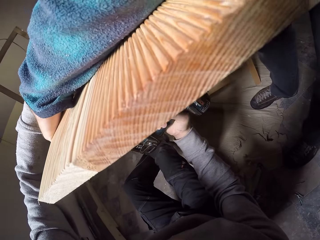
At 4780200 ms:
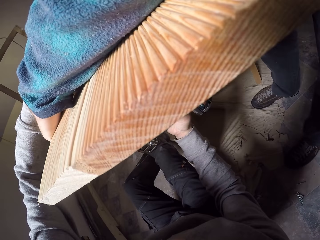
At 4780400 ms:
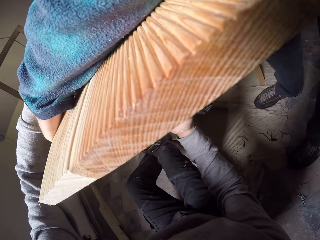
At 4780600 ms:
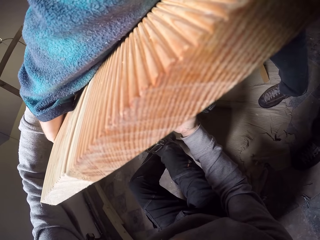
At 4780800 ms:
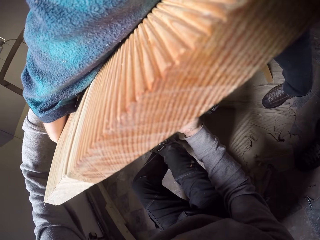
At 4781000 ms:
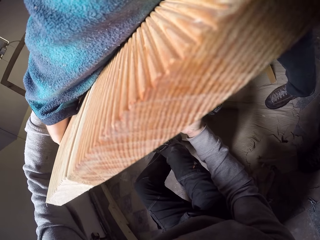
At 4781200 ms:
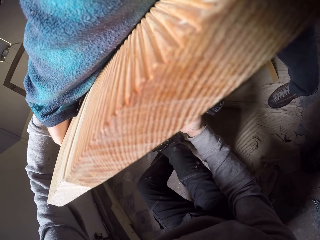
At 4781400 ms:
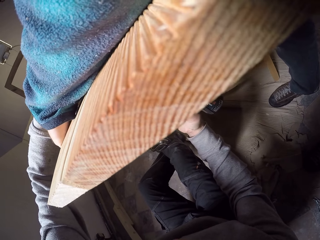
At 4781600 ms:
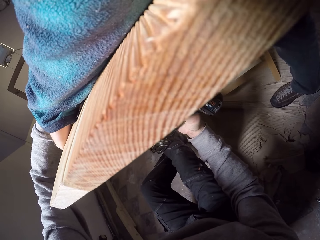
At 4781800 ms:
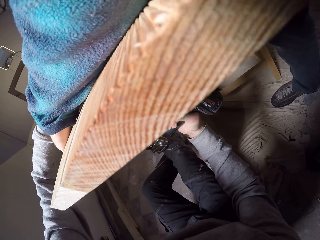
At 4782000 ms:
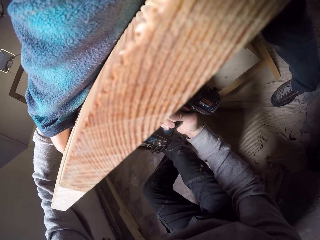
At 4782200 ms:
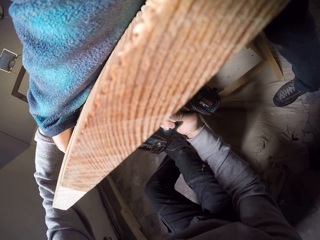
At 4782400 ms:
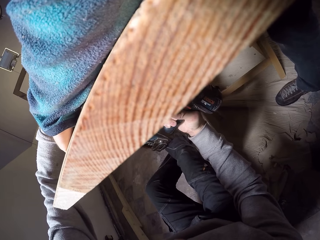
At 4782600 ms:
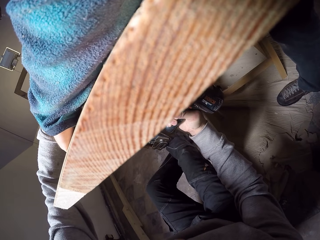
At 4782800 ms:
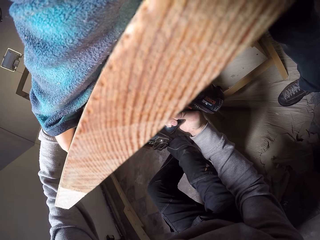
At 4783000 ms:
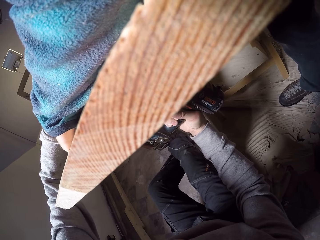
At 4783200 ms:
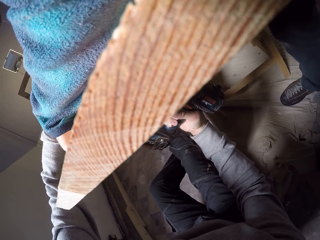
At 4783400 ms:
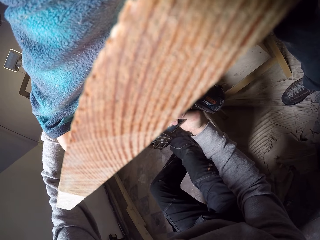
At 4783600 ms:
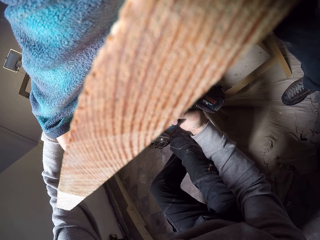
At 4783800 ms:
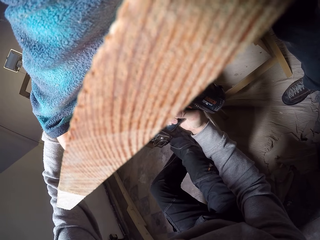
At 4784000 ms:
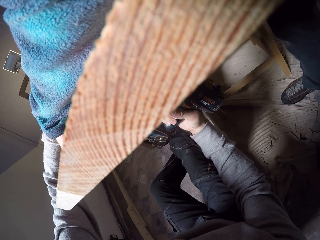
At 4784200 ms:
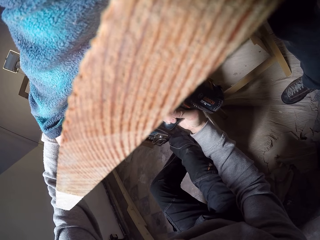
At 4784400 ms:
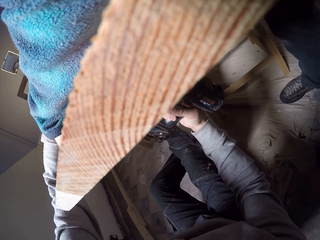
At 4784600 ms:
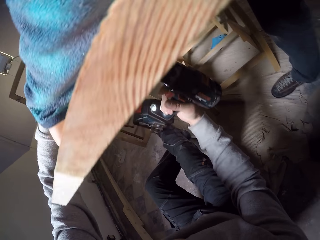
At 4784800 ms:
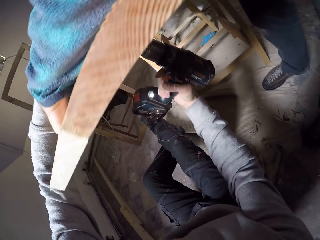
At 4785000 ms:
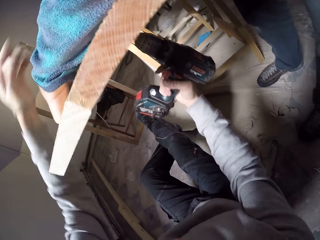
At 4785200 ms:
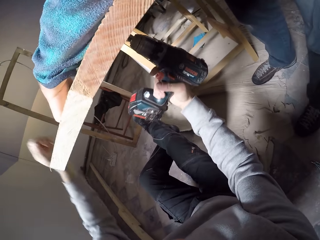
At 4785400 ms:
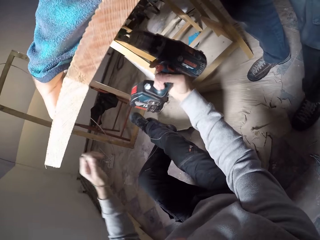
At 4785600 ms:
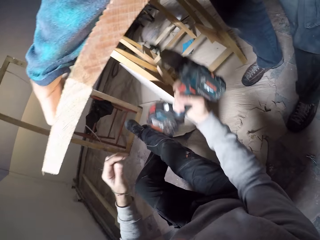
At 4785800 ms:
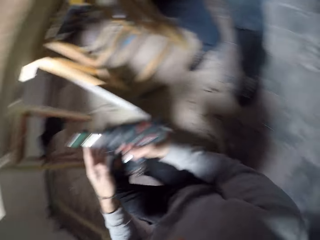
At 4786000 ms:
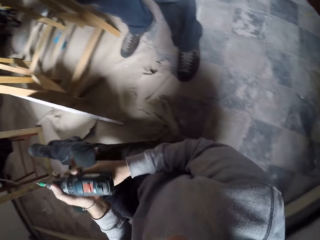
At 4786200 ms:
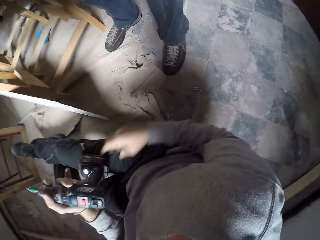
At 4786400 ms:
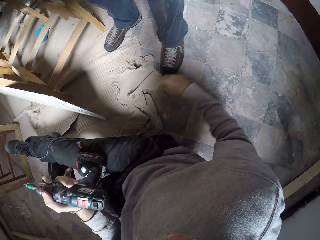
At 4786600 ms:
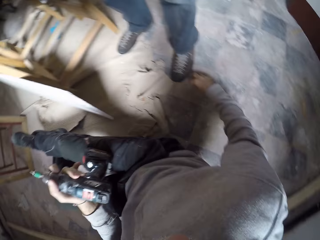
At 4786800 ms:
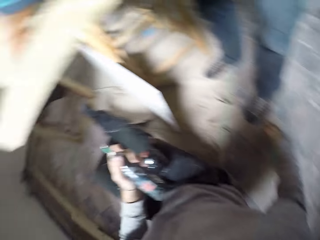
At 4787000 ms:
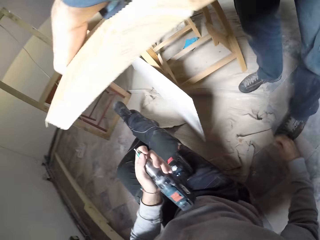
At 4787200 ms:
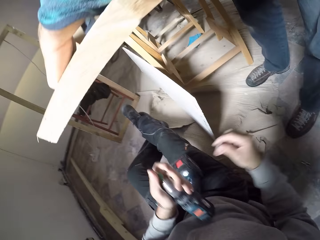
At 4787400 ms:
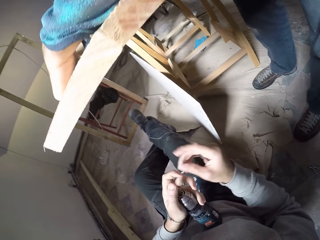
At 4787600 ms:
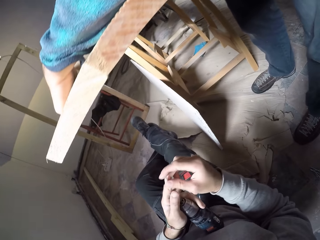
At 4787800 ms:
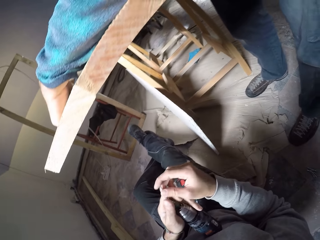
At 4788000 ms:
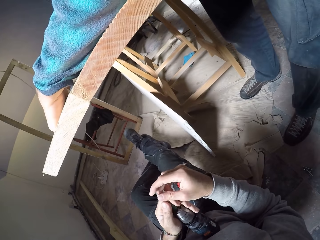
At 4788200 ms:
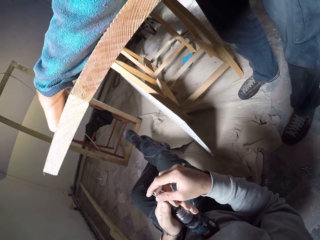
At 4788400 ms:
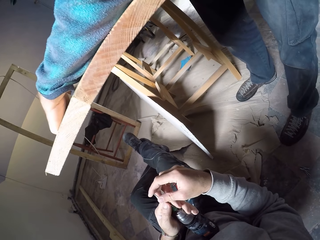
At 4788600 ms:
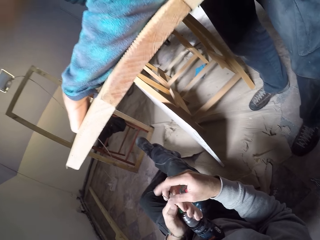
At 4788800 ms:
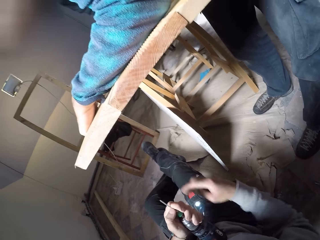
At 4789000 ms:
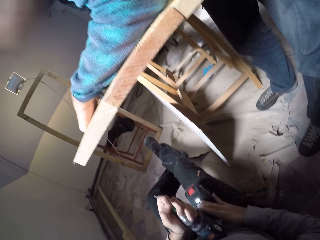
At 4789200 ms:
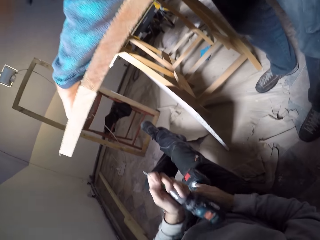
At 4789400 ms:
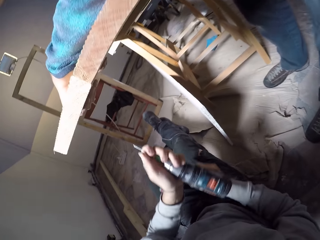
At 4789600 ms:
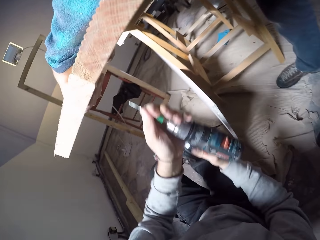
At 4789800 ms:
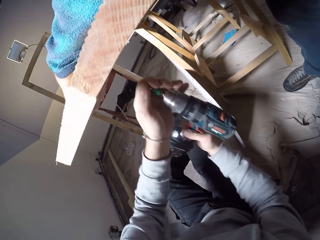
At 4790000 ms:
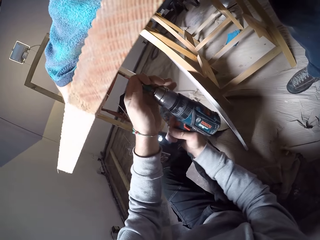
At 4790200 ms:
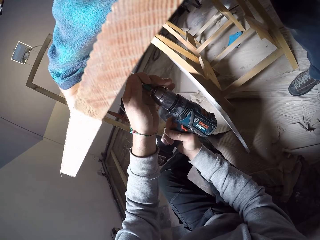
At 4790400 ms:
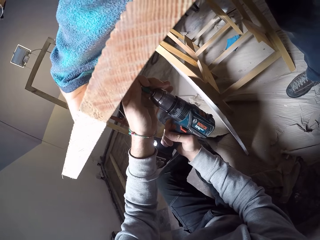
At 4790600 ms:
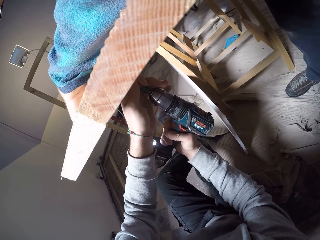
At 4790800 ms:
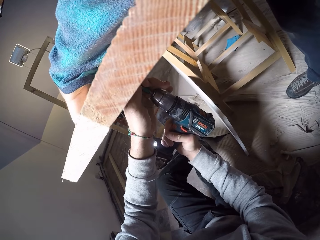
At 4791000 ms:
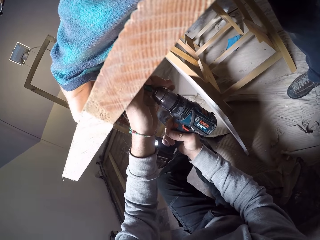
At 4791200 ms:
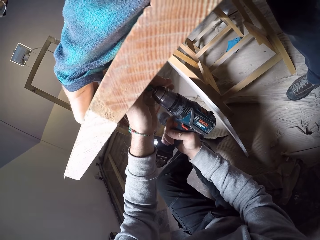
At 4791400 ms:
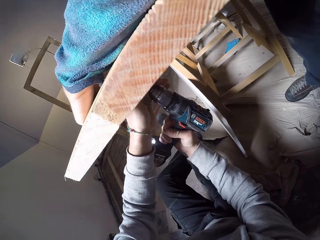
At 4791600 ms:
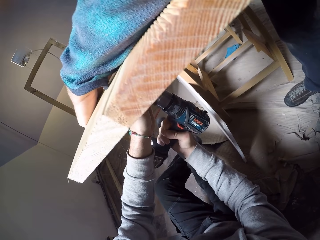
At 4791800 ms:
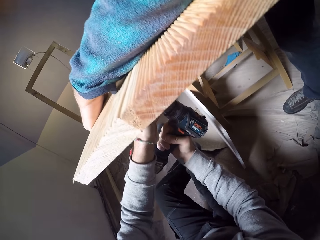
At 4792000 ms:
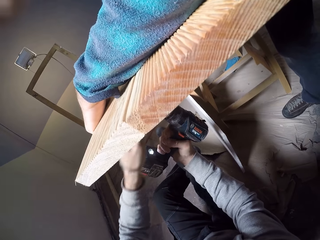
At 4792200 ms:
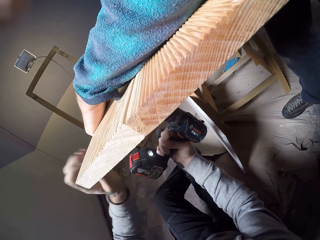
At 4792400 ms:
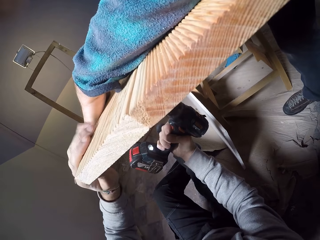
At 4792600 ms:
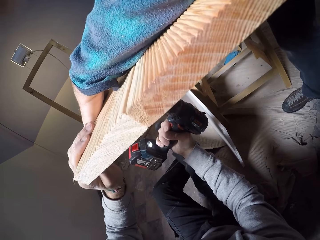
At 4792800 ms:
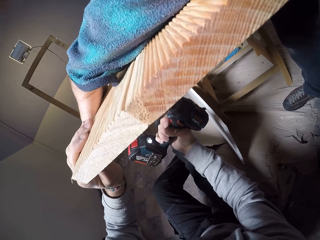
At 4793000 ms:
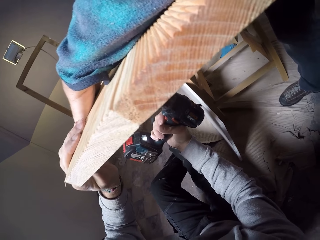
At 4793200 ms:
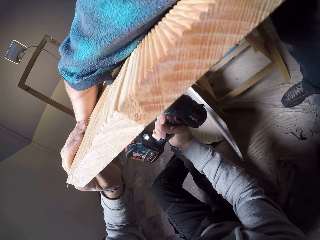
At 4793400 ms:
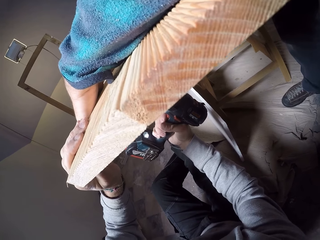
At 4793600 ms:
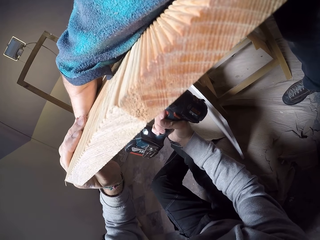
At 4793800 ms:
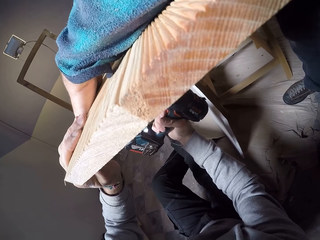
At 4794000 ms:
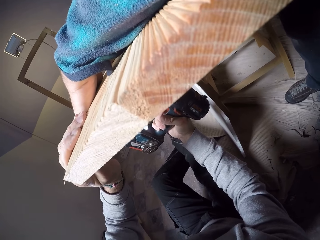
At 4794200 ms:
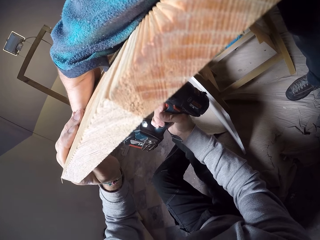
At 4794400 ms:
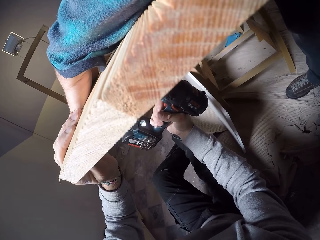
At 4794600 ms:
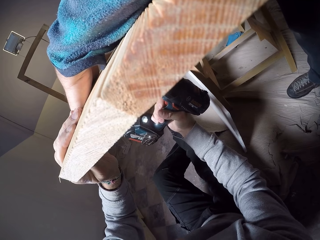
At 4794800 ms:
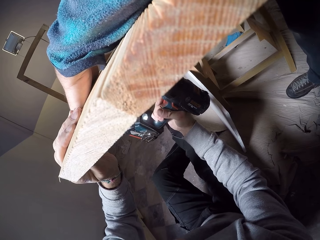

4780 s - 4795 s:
The camera wearer drops the drill or electric screwdriver from the stand. He passes the electric screwdriver from his right hand to his left hand. He picks a nail or screw. He inserts the screw in the impact driver with his right hand. A man holds wood. The camera wearer drives the screw in the wood frame with the impact driver in his right hand. He holds the wood. He drives a nail in the wood.

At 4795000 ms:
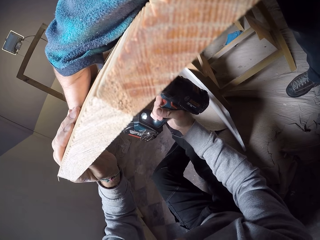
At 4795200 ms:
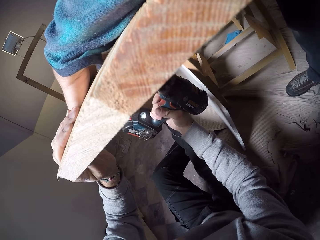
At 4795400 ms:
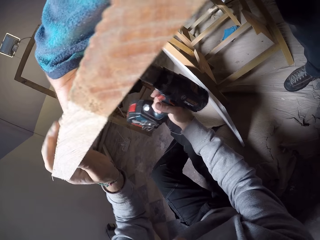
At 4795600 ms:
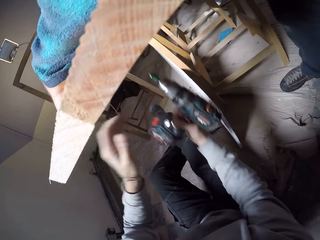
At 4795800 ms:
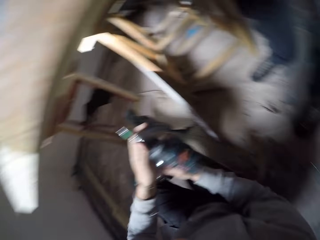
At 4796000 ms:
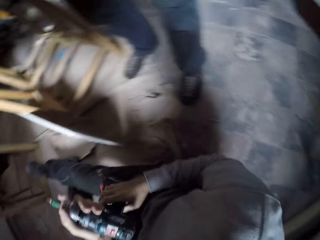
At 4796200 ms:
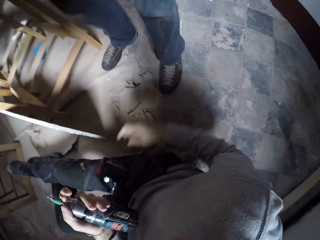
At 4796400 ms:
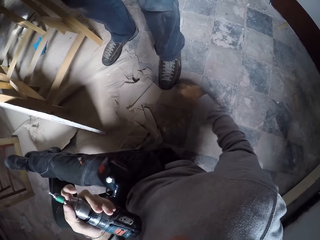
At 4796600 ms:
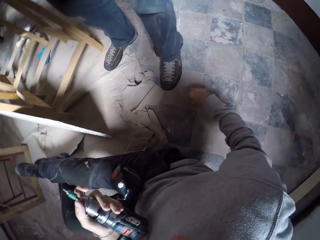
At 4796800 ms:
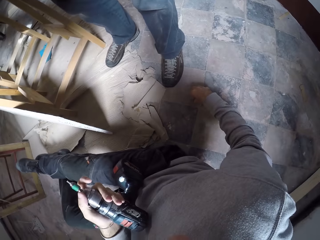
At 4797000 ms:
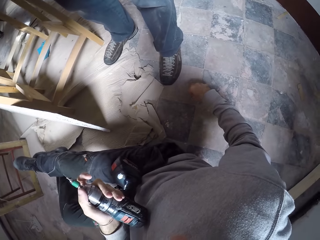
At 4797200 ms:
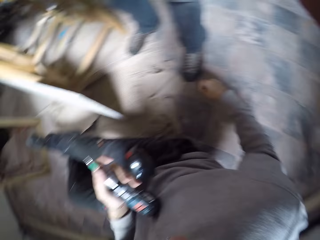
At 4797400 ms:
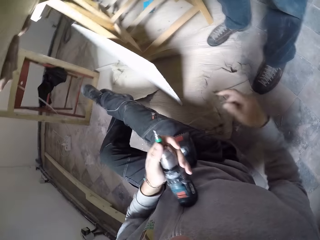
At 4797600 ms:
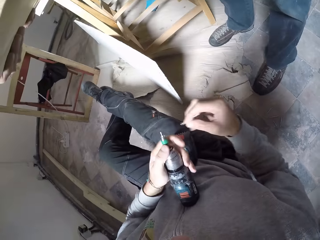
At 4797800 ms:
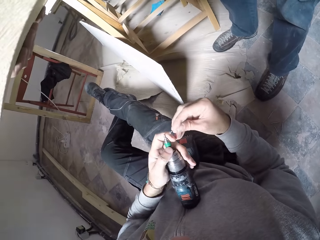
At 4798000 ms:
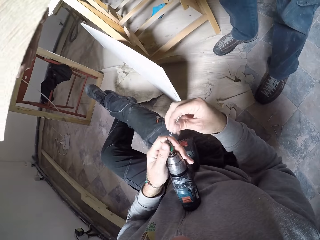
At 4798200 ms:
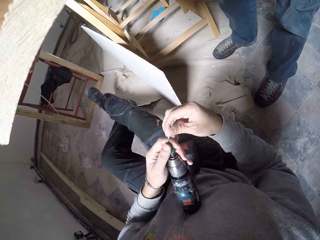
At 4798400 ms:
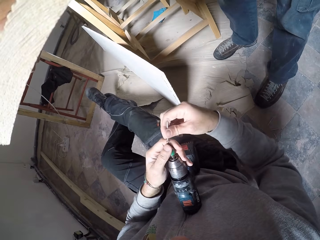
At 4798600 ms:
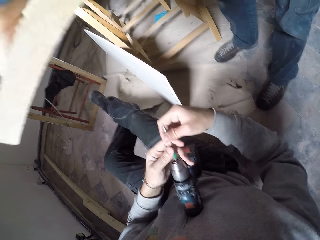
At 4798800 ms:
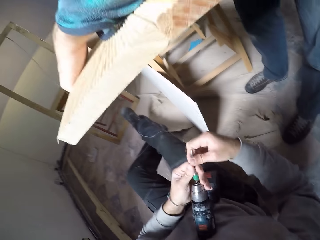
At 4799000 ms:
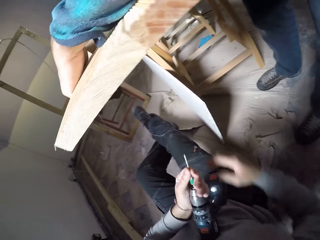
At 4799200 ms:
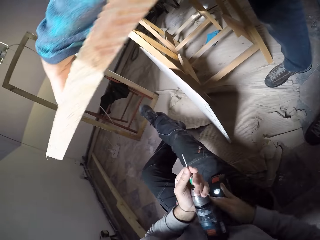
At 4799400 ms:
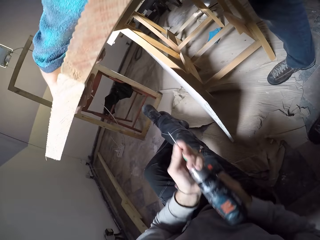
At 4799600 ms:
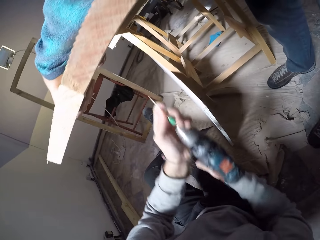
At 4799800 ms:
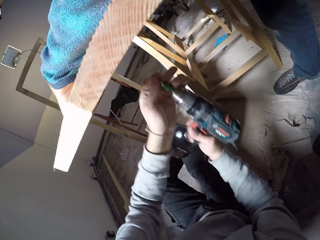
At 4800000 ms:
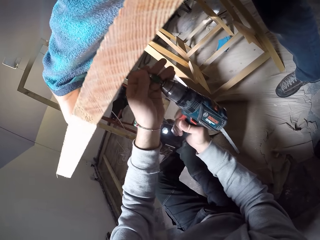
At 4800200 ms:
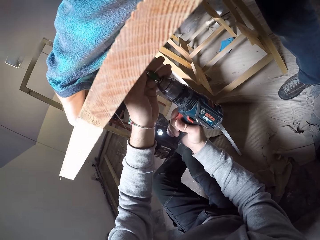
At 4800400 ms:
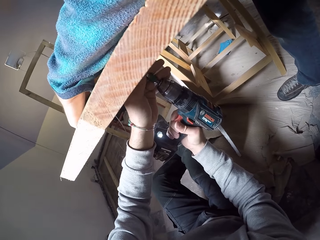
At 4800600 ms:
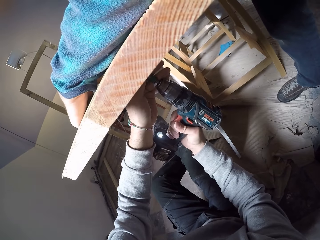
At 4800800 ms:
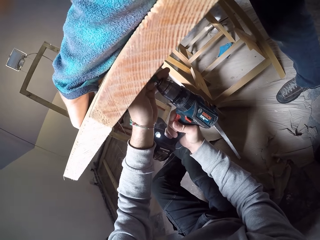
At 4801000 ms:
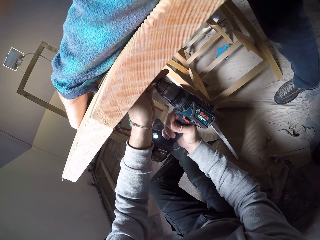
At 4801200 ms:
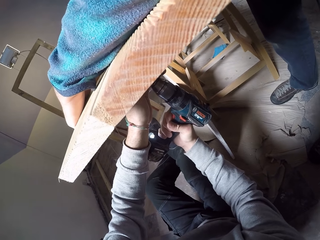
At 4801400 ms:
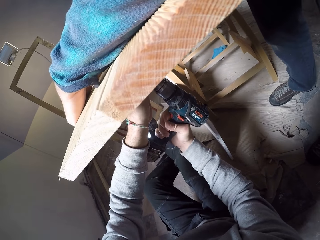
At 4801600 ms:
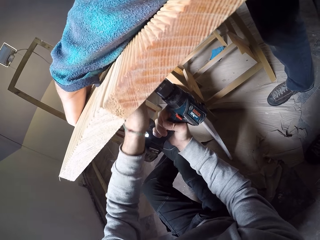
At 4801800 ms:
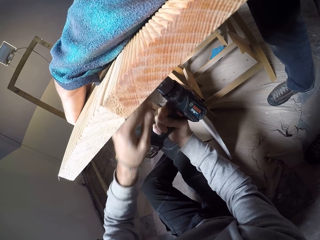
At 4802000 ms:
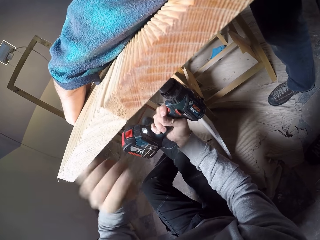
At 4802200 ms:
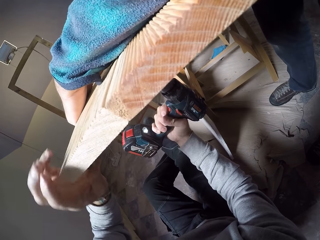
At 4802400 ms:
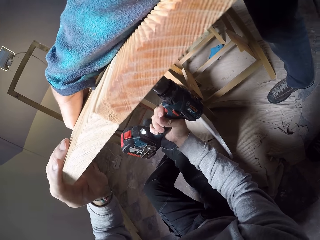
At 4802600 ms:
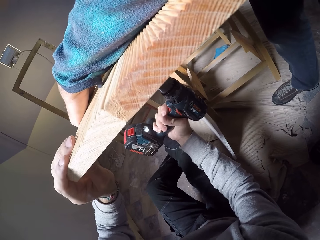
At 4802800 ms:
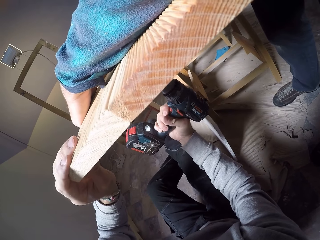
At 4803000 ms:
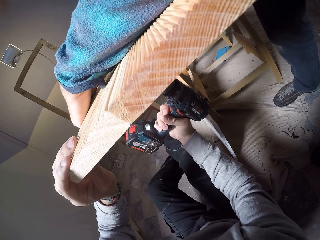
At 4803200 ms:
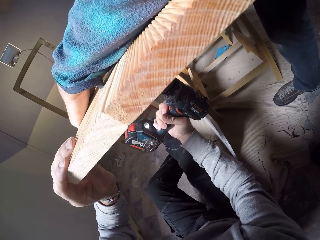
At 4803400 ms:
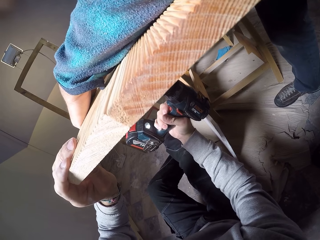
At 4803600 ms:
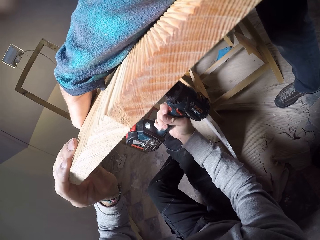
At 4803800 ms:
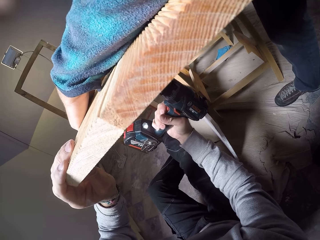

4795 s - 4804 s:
The camera wearer exchanges the nail gun or impact driver on his hands. He picks a screw from the floor with his right hand. He inserts the screw in the impact driver with his right hand. A man holds wood. The camera wearer drives the screw in the wood frame with the impact driver in his right hand. He holds the wood frame with his left hand. He drives a nail in the wood.
